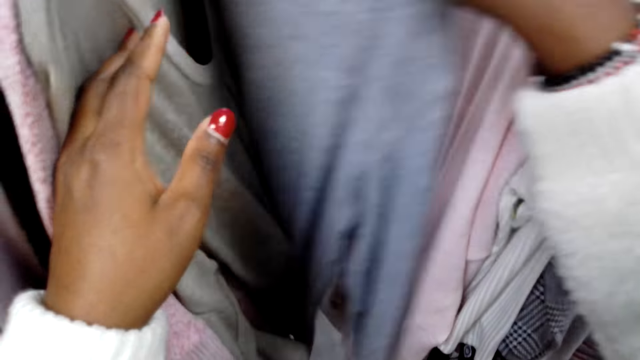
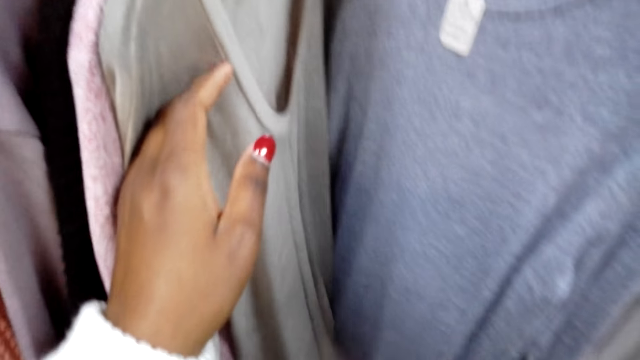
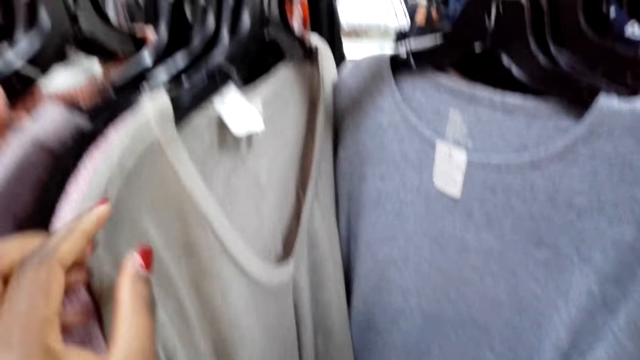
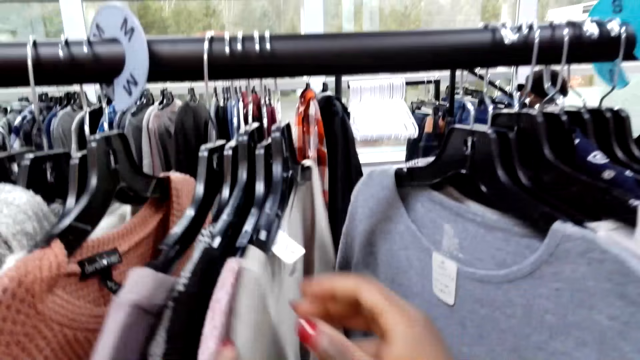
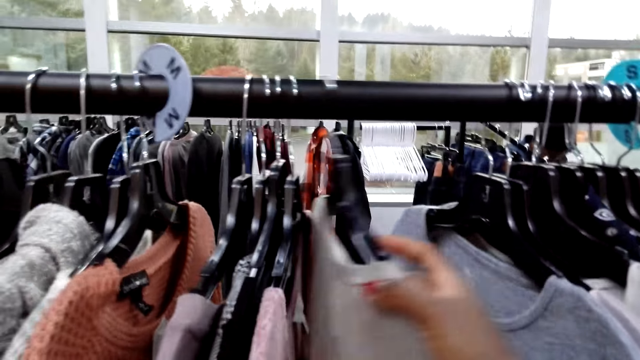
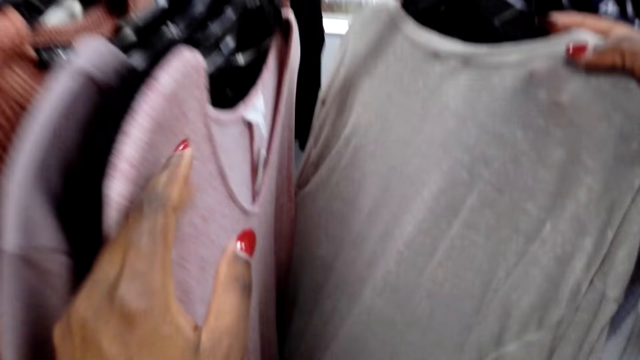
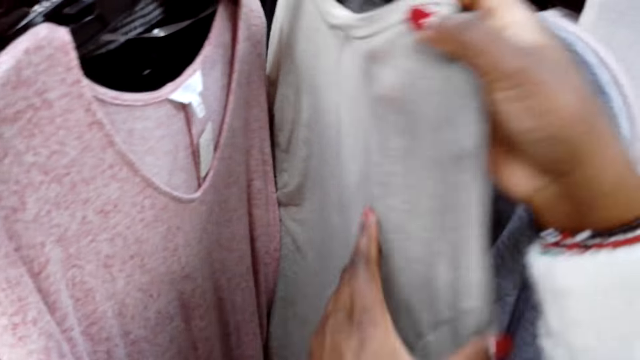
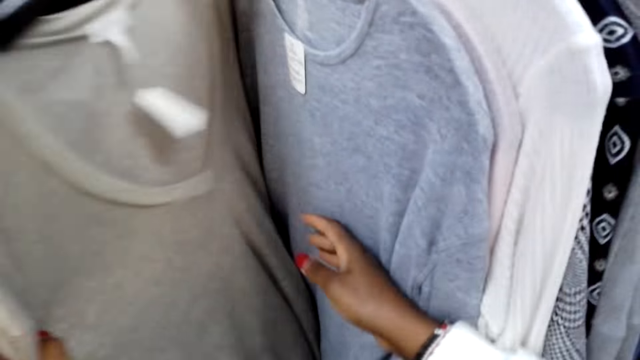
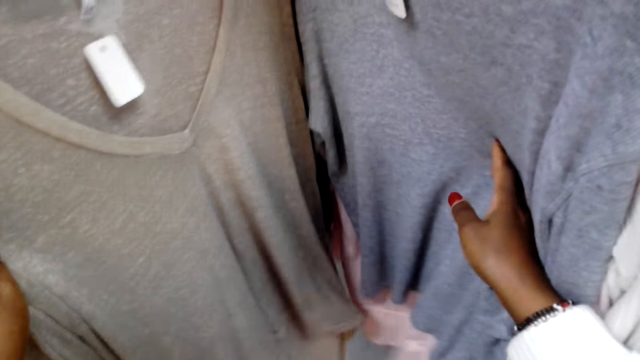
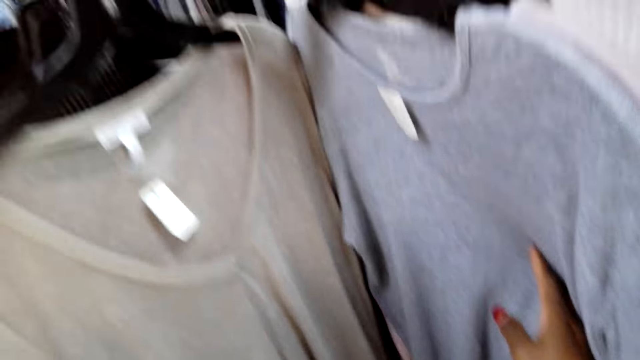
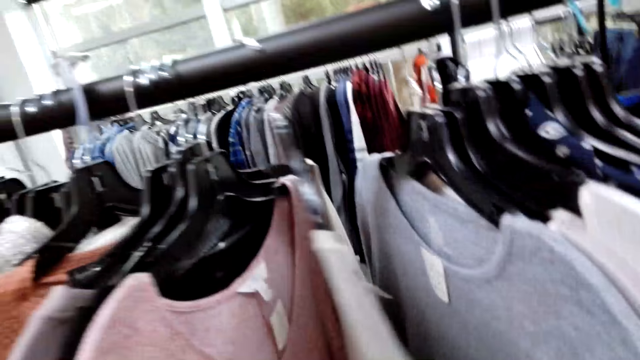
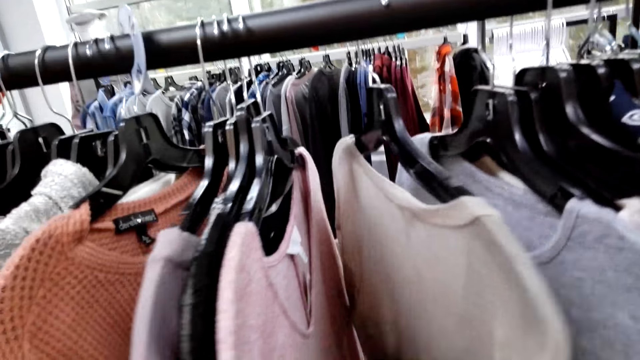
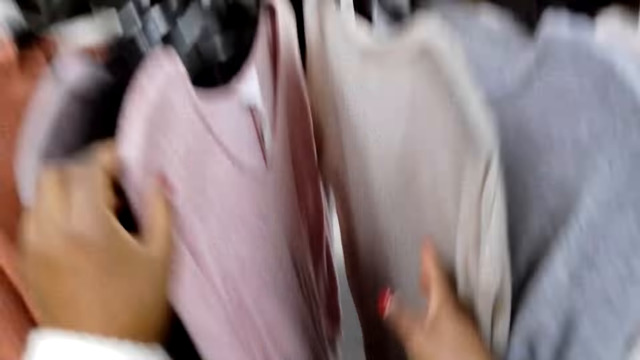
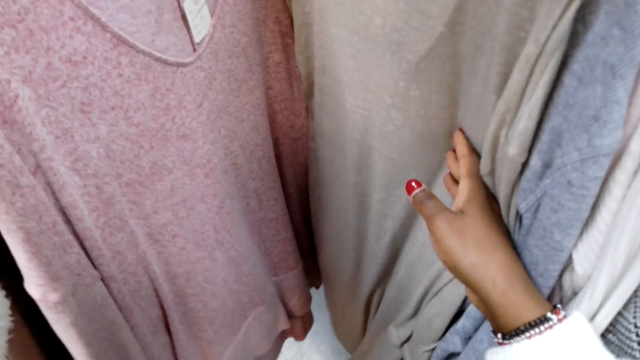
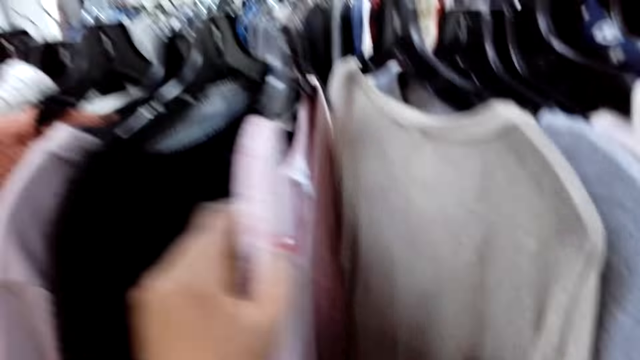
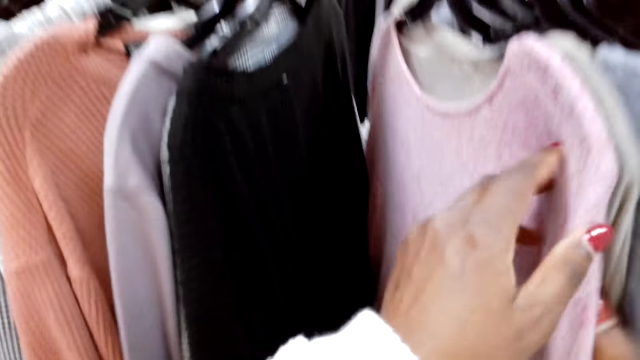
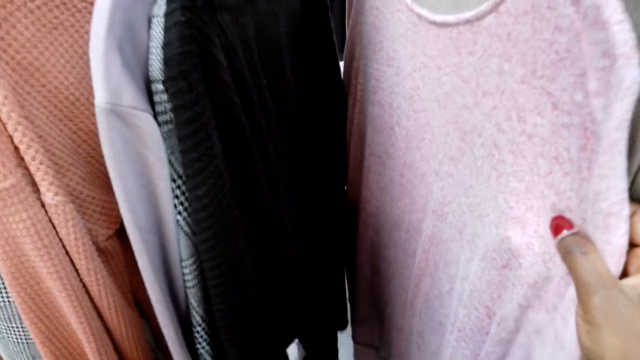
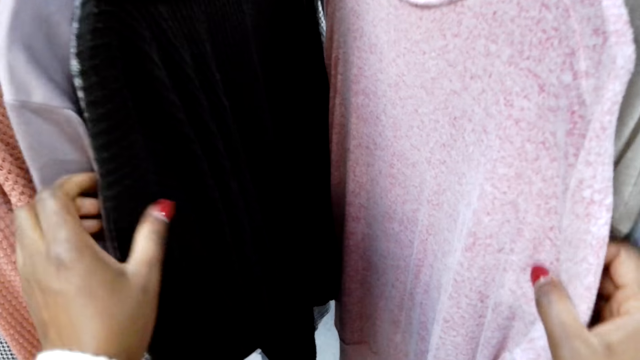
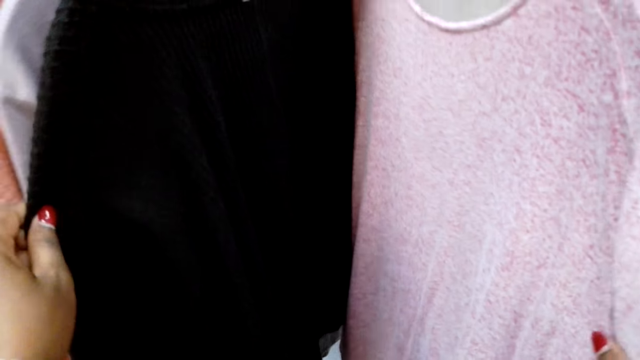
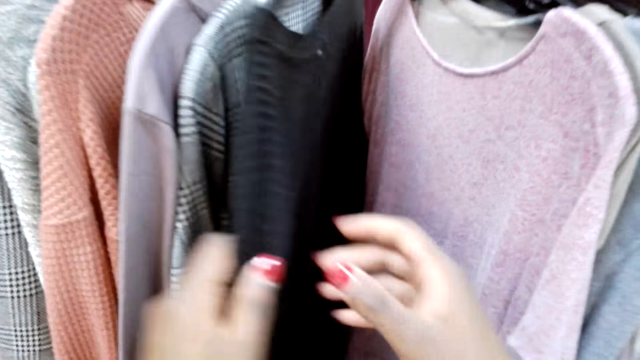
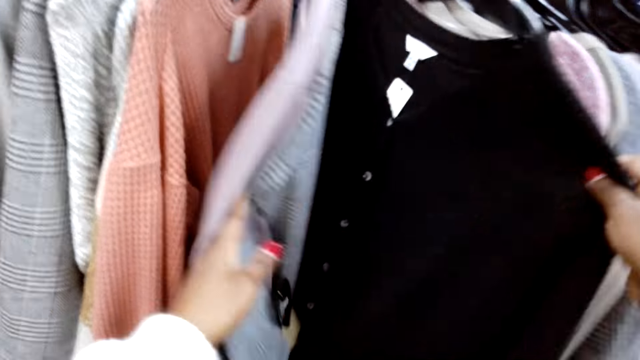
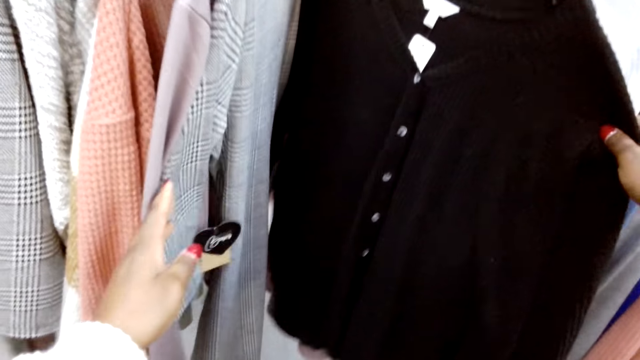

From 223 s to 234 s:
The camera wearer checks a blouse on a hanger. They check the blouse on the hanger again. They turn the blouse on the hanger. They check the blouse on the hanger. They check a sweater on a hanger.

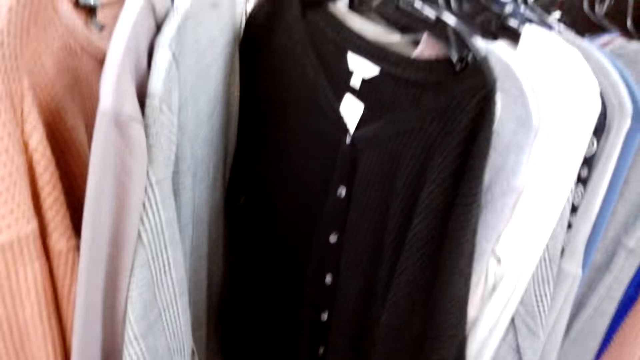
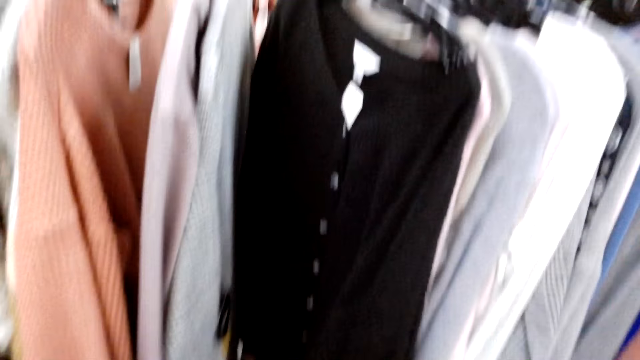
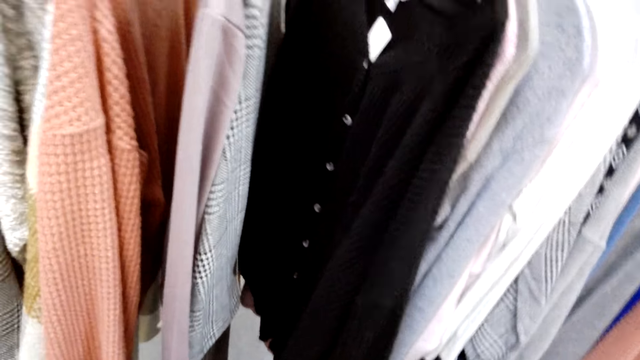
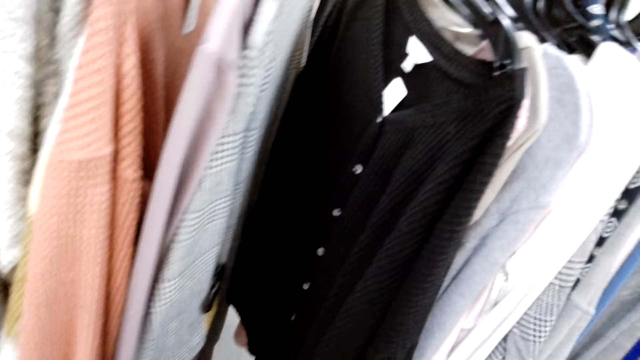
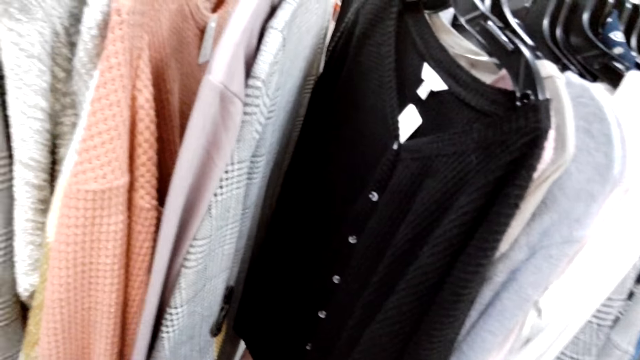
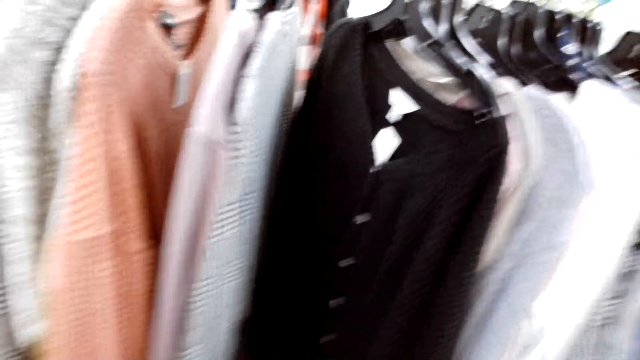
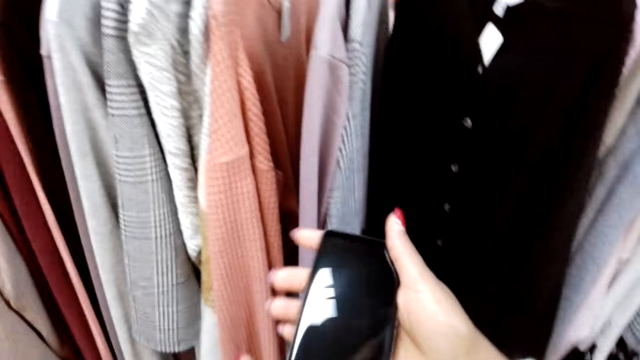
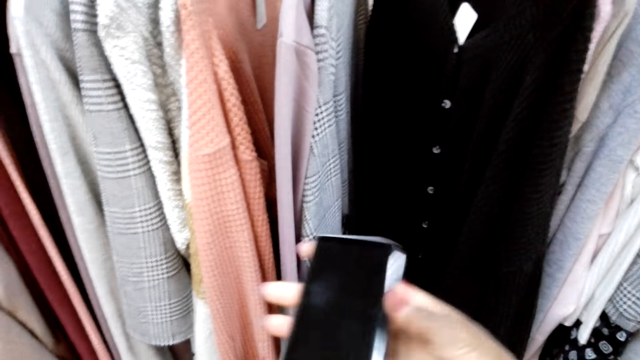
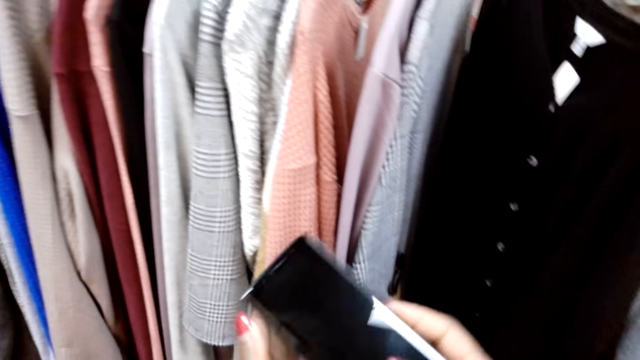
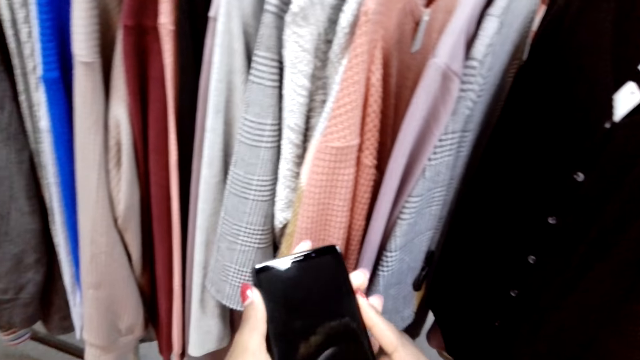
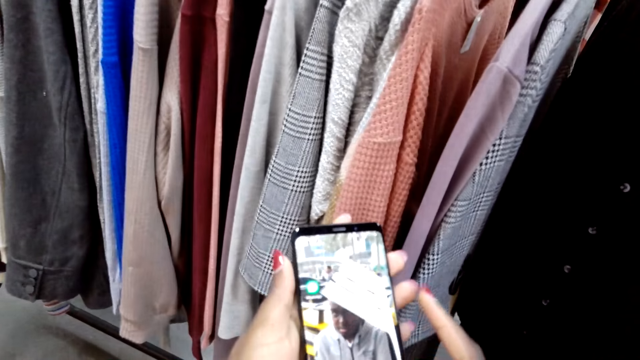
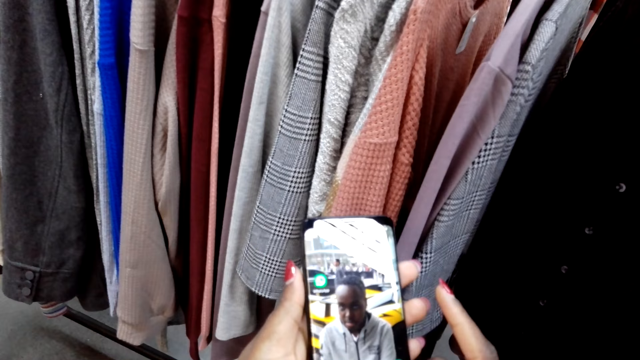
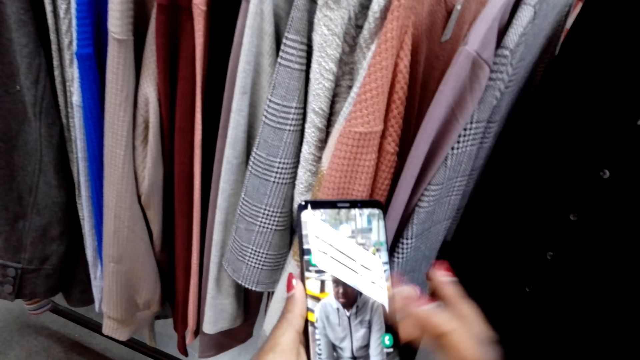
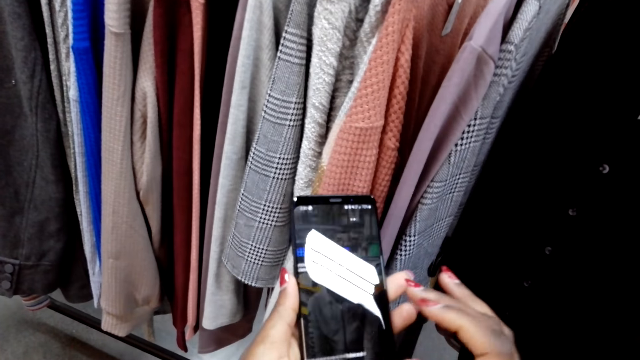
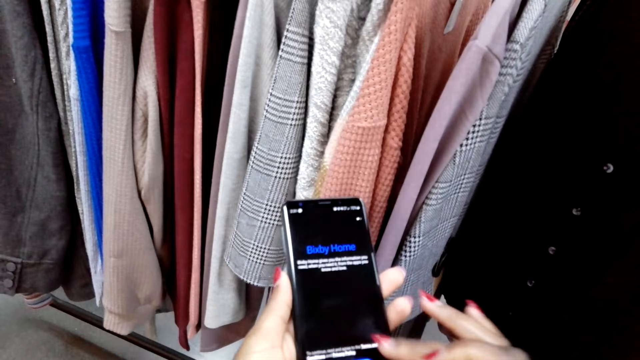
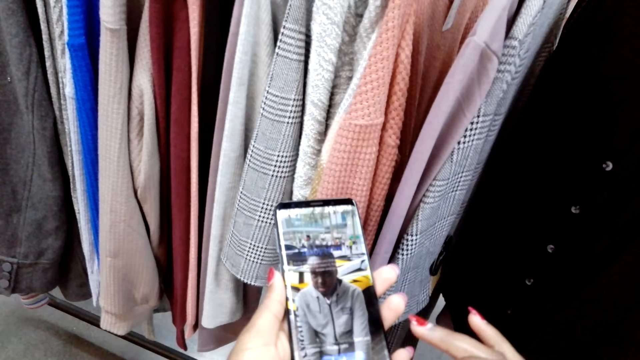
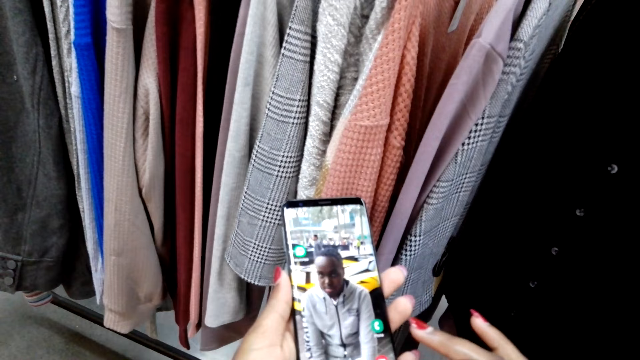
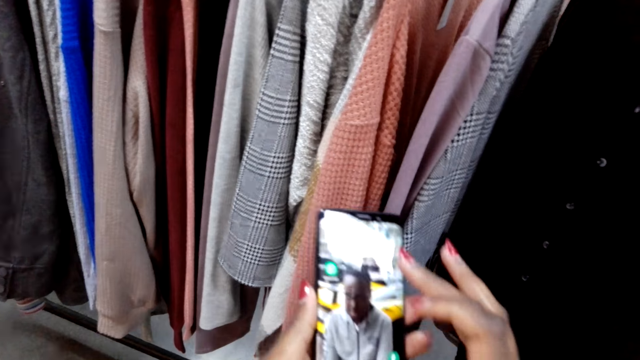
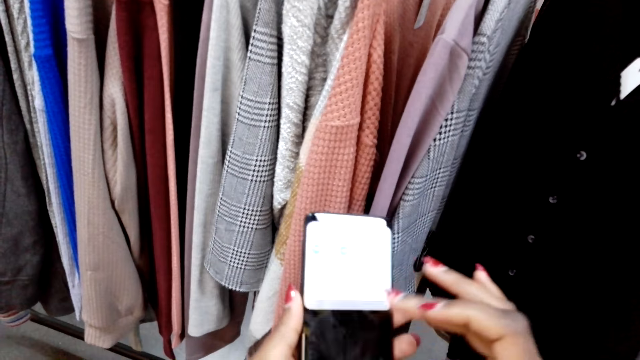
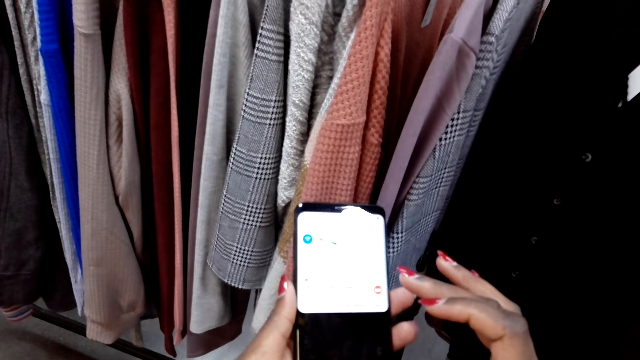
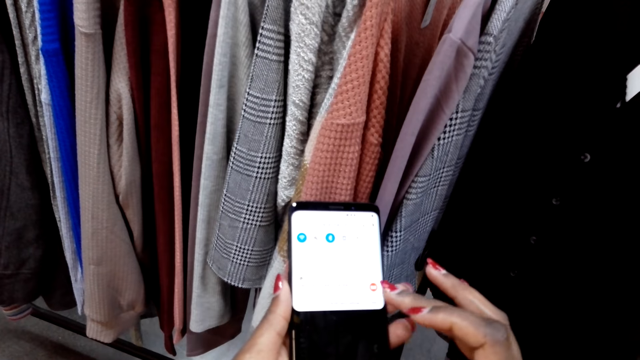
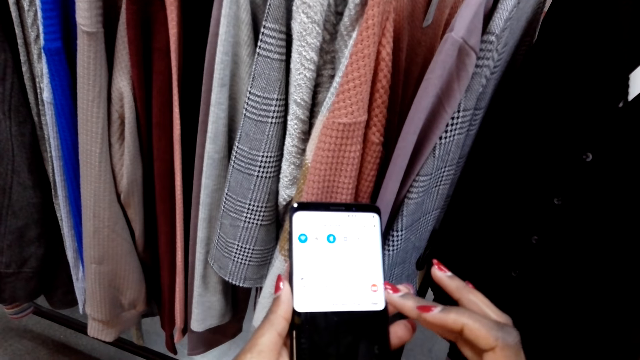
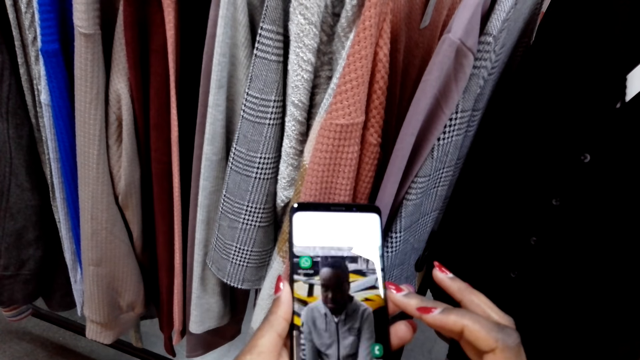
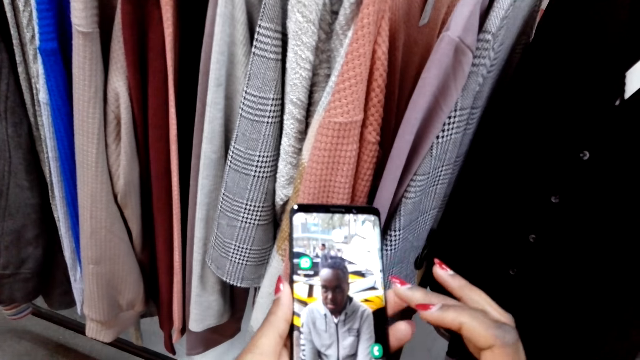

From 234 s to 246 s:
The camera wearer picks up a phone in the pocket. They turn the phone. They hold the phone. They dial on the phone. They scroll on the phone.
